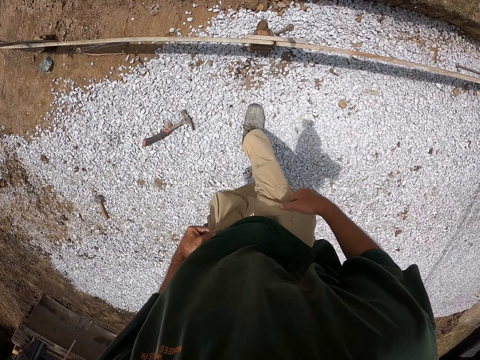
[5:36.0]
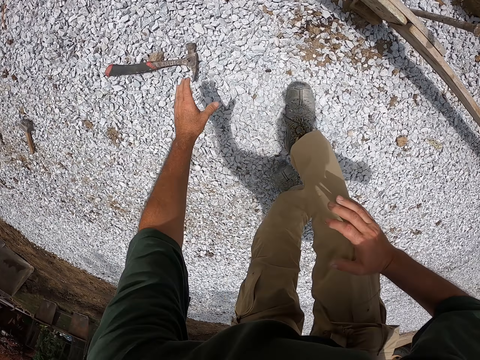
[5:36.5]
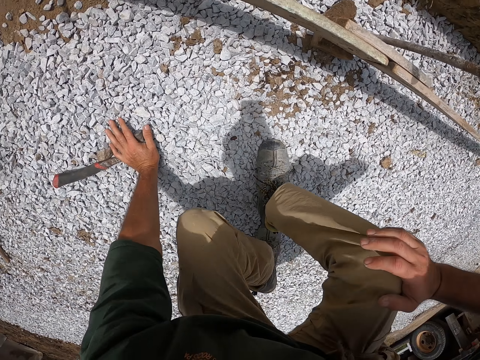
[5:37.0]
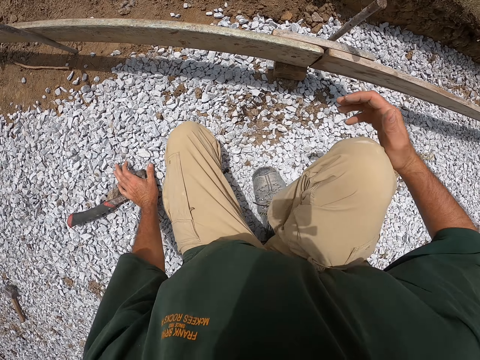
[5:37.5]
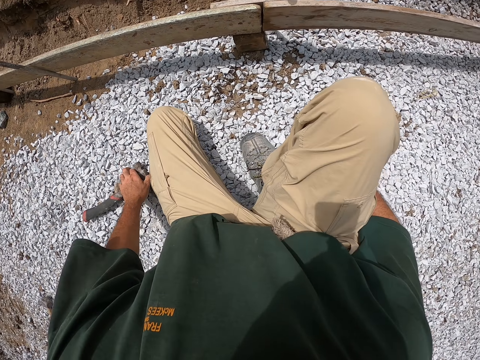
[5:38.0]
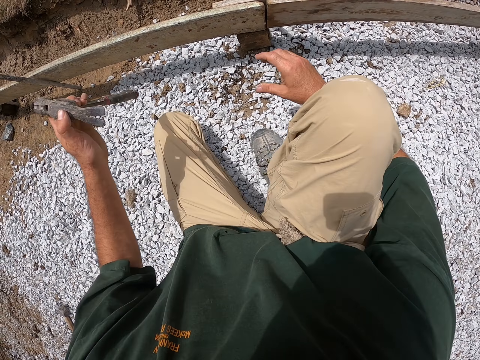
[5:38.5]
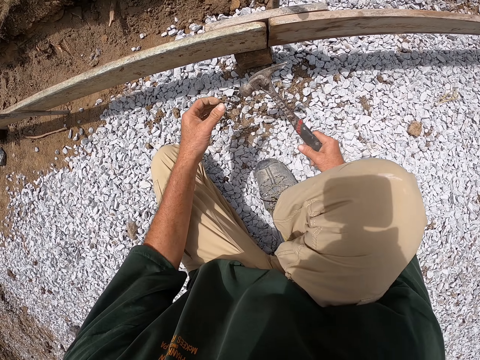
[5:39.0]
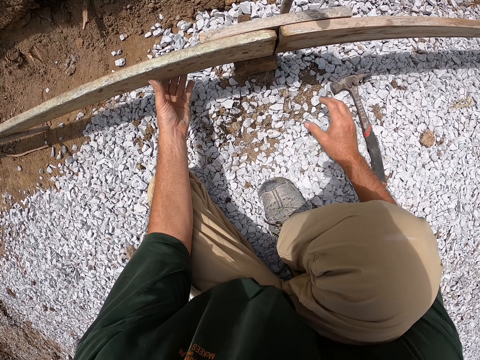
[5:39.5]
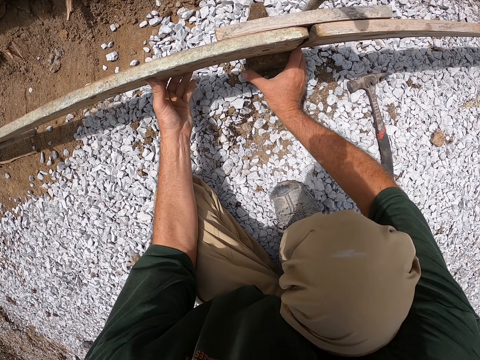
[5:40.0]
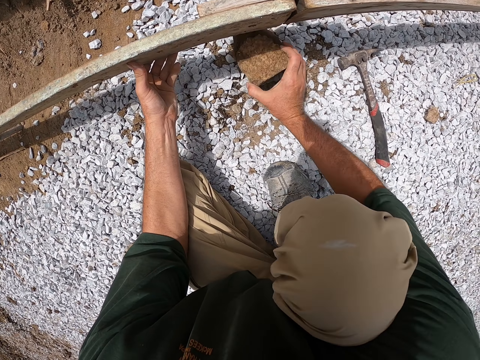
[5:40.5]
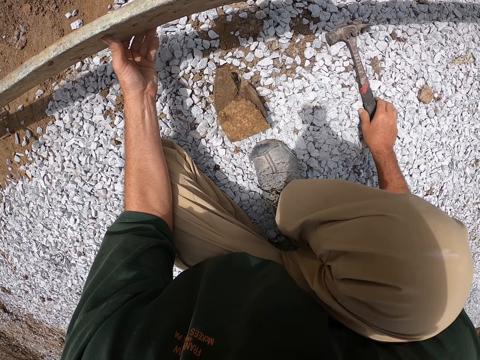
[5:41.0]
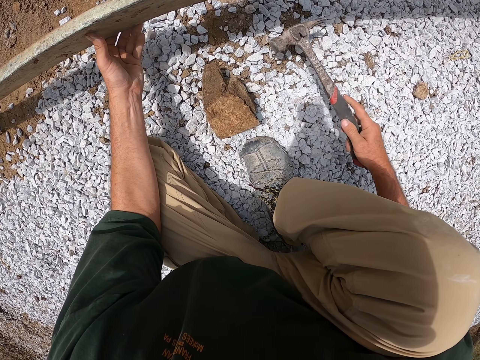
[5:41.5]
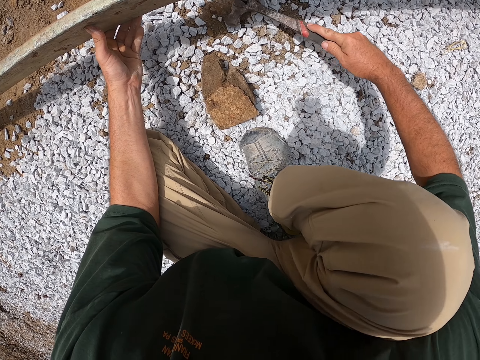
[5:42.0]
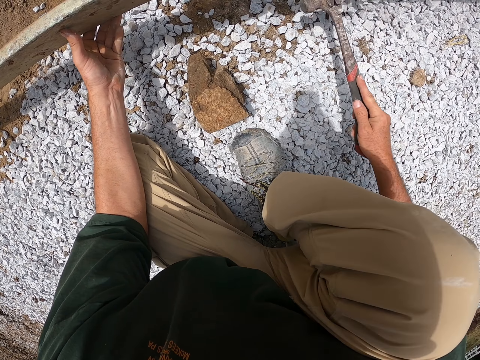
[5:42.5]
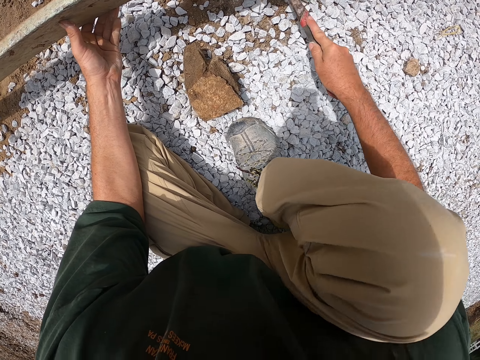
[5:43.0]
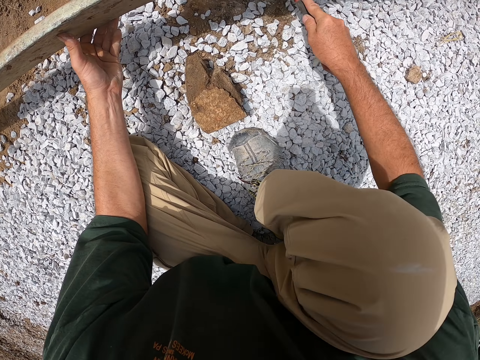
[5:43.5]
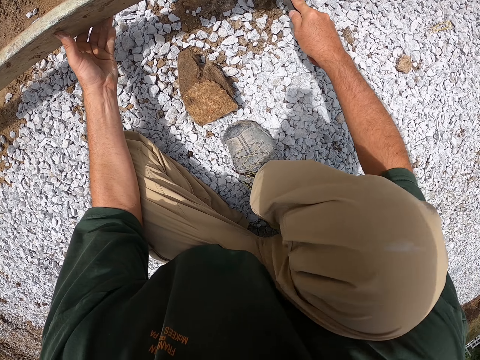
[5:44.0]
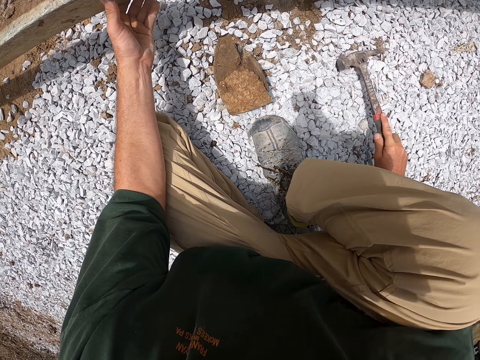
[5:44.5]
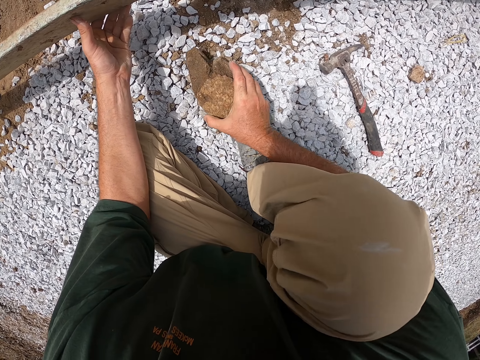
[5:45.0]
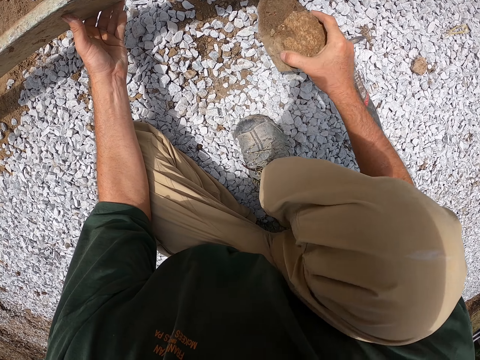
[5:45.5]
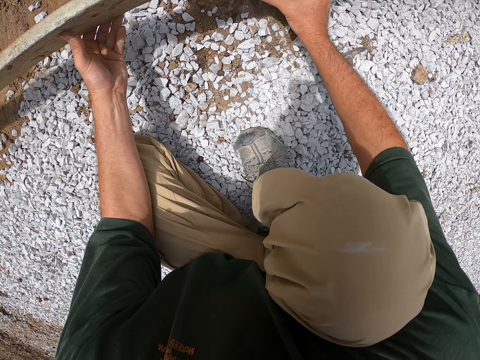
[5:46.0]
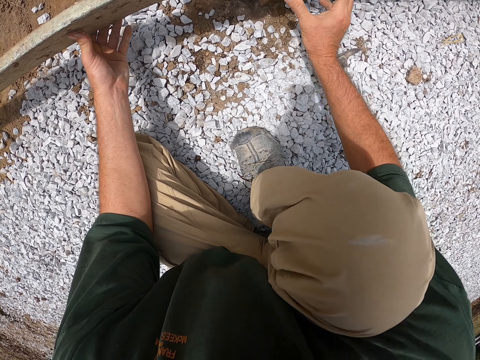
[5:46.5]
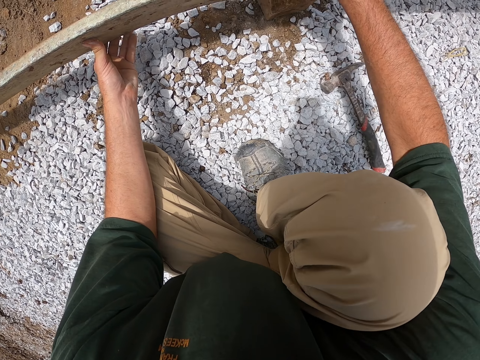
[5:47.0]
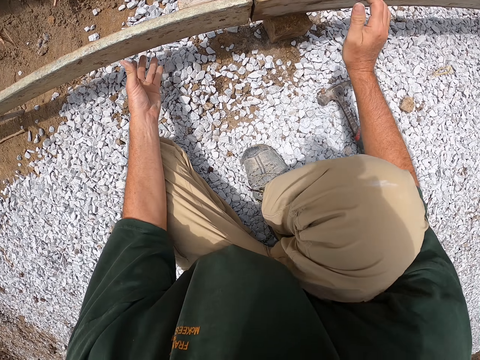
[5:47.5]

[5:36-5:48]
The camera wearer kneels on the ground, pulls his trouser and bends down. He picks the hammer from the floor and puts the hammer on the ground. He removes the stone under the wood and picks the stone from the ground. He lifts the hammer, moves the stones with the hammer and levels the sandstones with the hammer. He drops the hammer on the ground, picks the stone from the ground and places the stone under the wood.

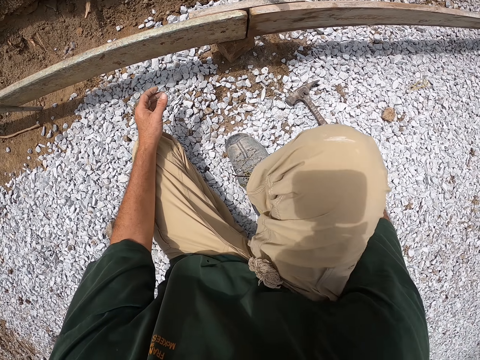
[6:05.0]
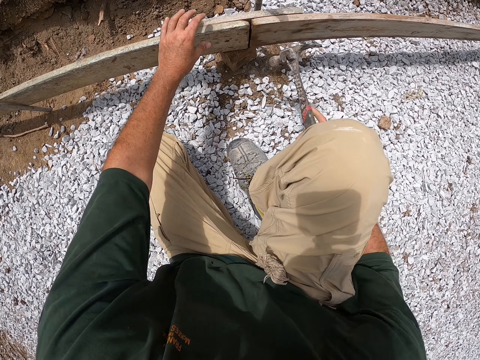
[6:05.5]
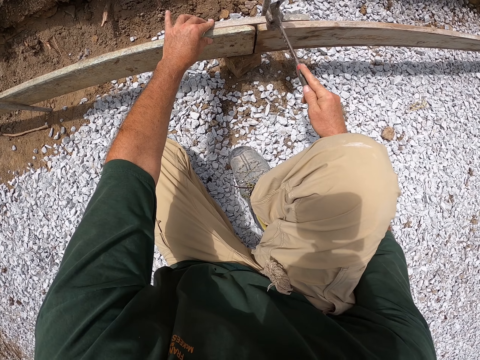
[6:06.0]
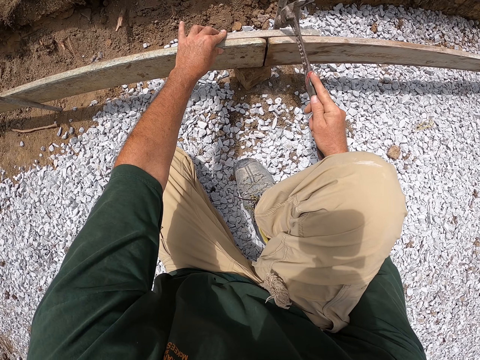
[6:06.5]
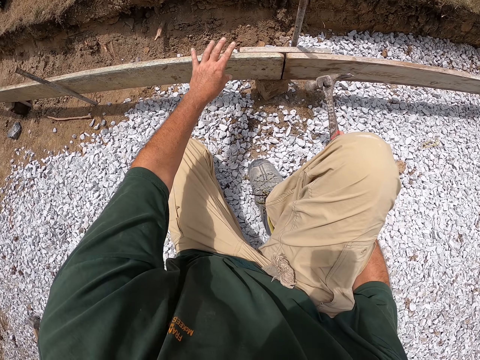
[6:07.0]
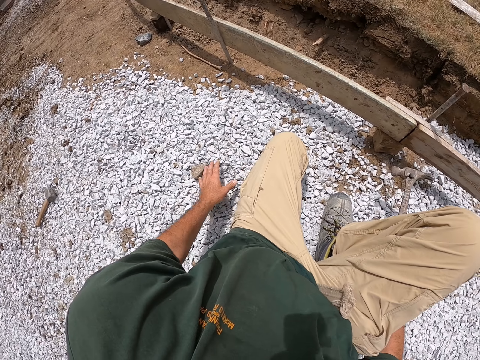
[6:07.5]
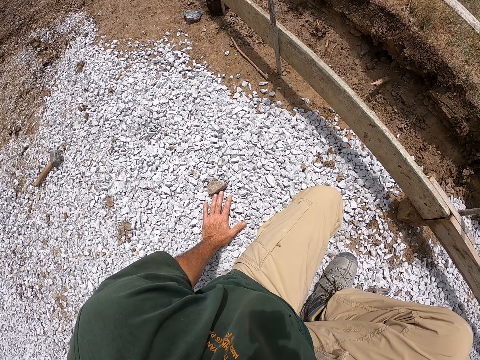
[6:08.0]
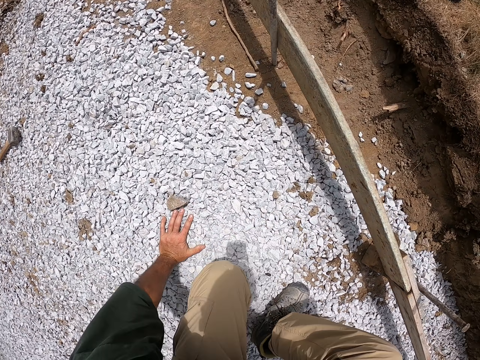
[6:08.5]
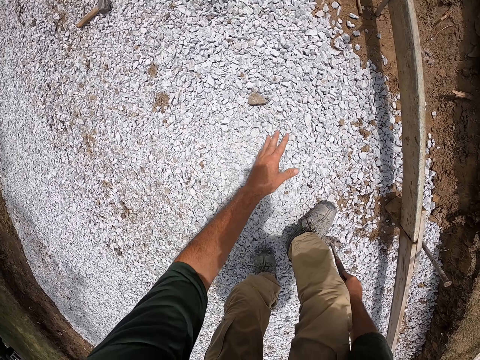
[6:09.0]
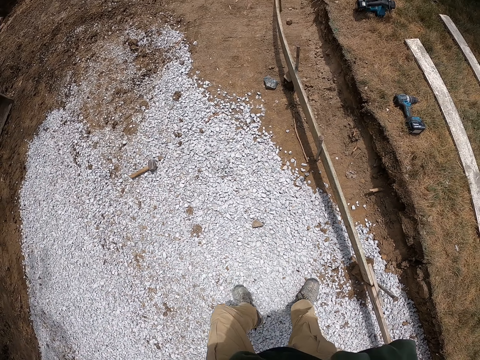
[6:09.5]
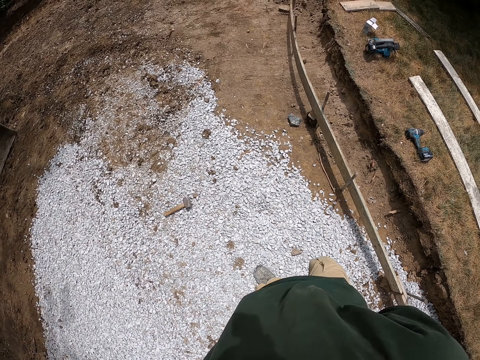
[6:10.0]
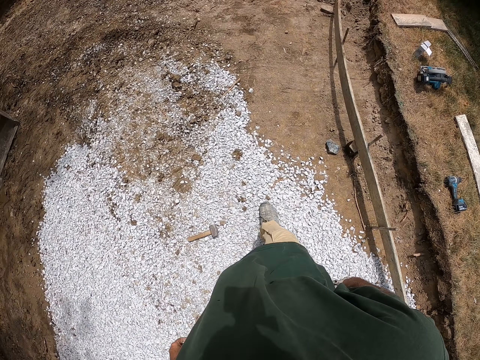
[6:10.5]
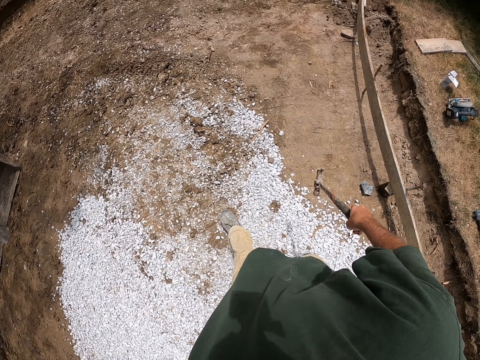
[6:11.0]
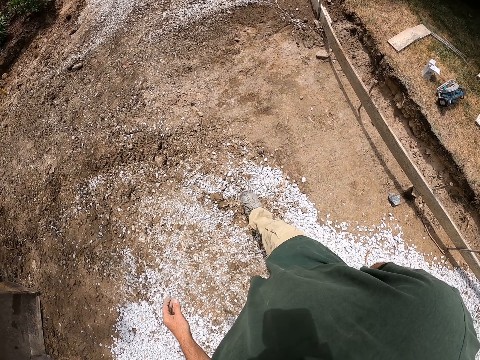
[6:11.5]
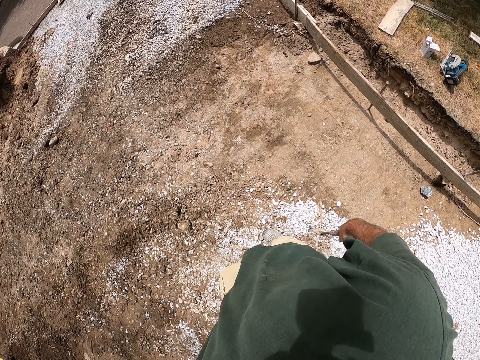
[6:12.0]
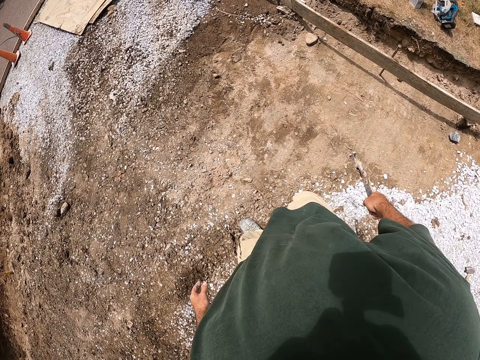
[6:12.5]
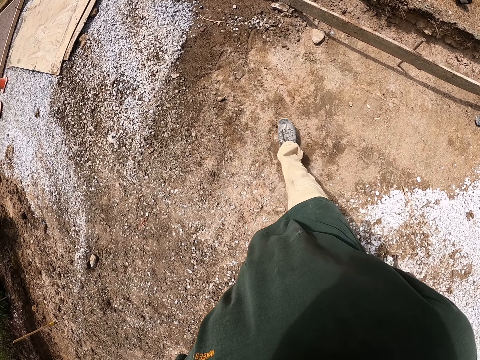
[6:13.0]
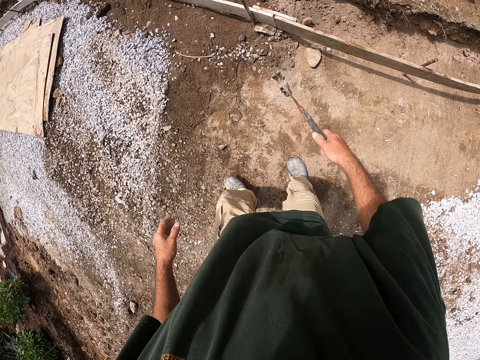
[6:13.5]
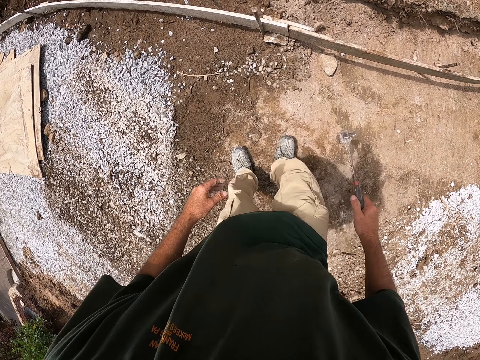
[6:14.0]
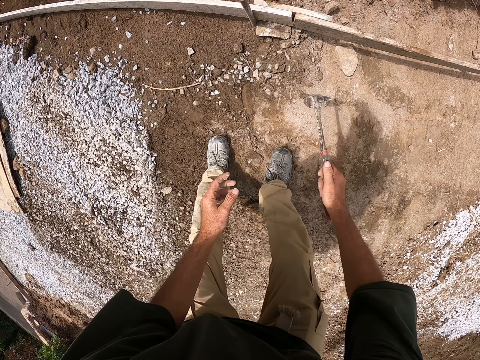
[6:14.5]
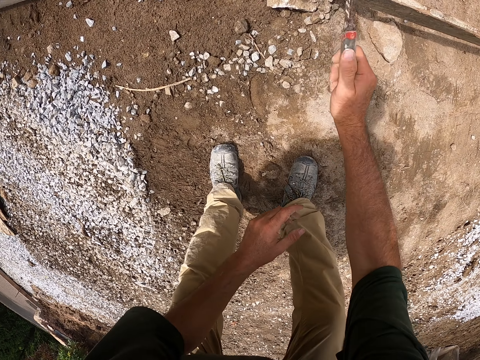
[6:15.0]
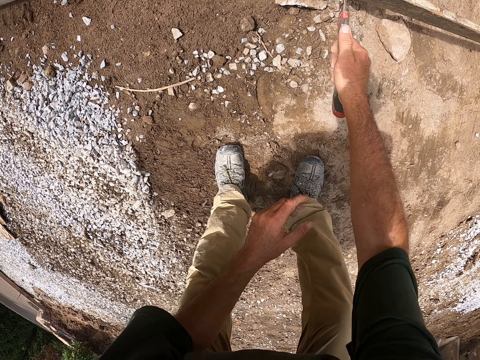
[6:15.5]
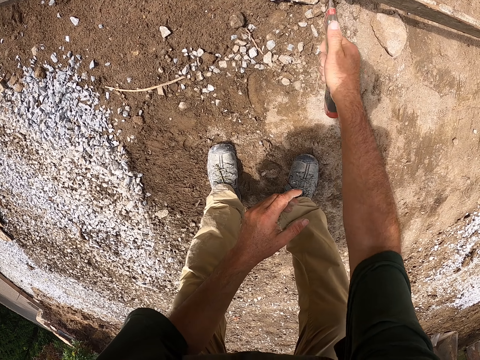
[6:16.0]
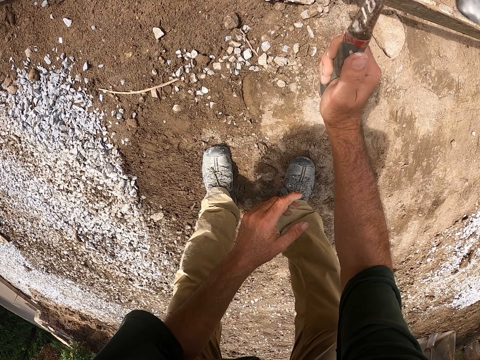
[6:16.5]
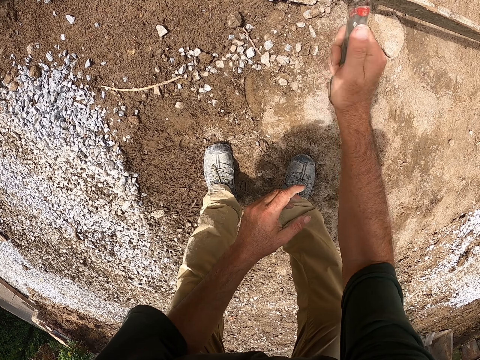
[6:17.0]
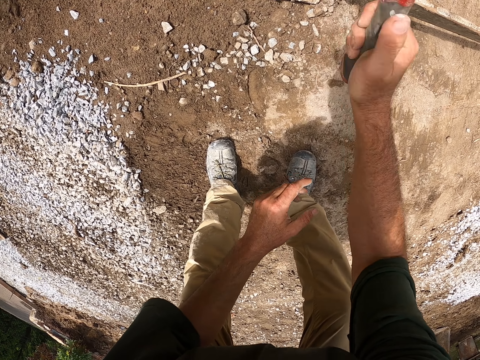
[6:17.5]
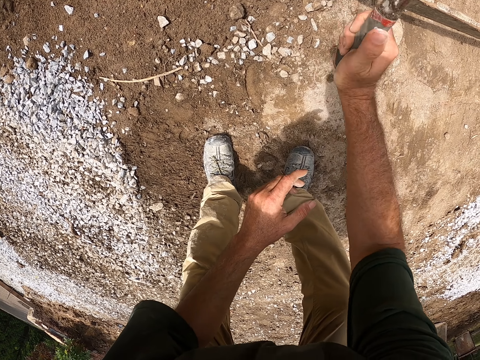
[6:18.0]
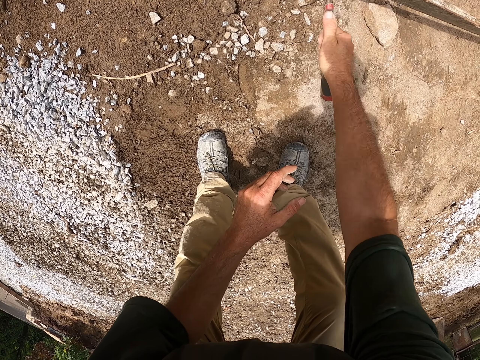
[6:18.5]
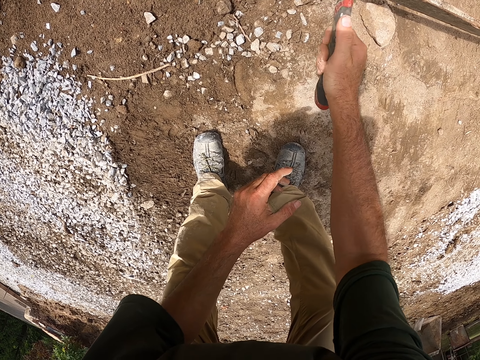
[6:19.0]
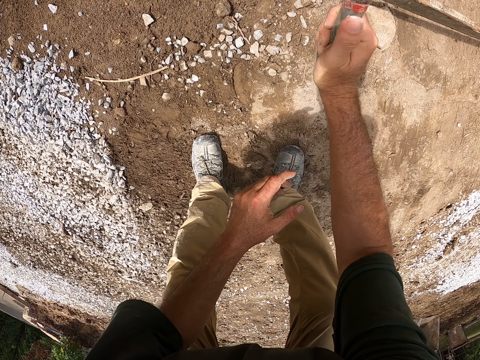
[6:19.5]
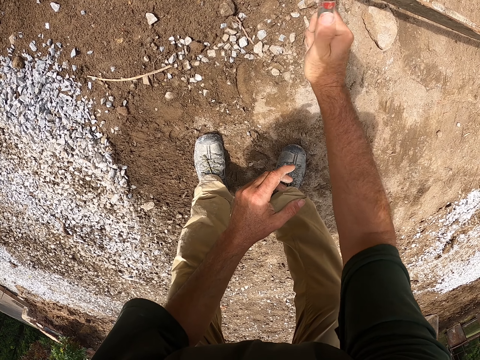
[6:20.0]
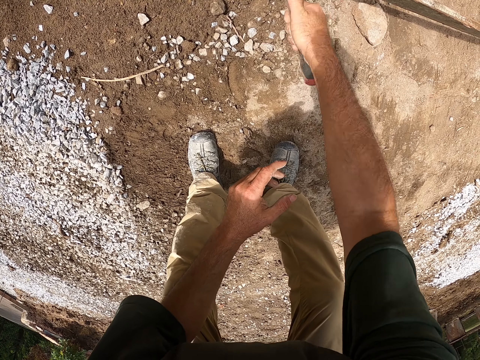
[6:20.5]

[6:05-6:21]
The camera wearer picks the wood from the ground and picks the hammer. They hit the wood with the hammer. They stand up, look around the compound and walk around the compound. They bend down, hit the wood with the hammer and knock the stone.
